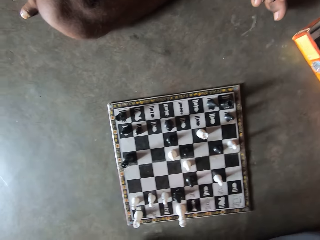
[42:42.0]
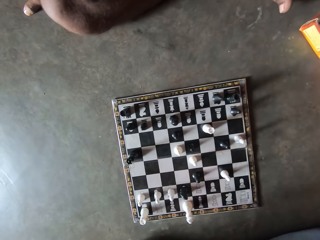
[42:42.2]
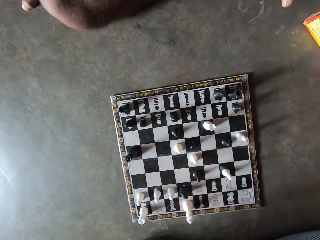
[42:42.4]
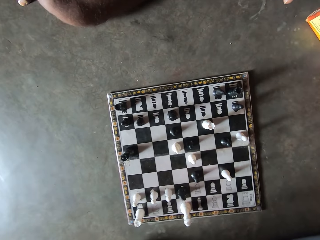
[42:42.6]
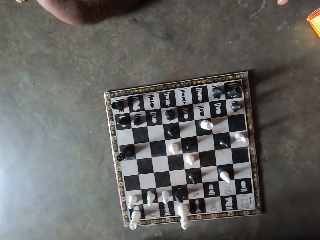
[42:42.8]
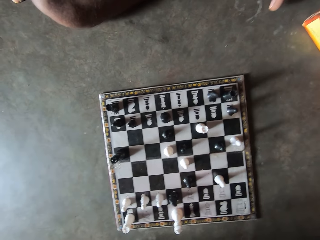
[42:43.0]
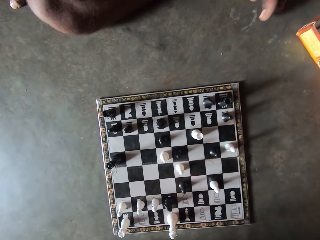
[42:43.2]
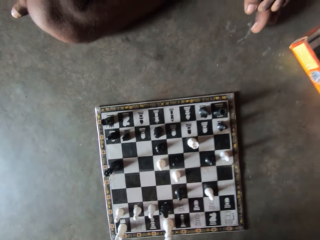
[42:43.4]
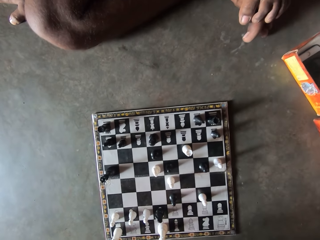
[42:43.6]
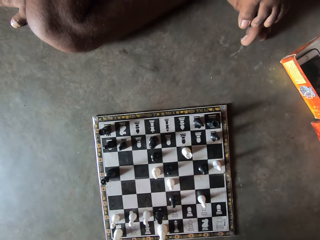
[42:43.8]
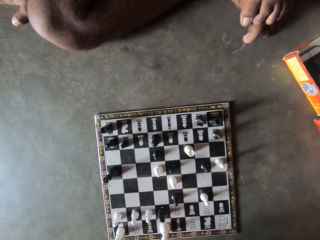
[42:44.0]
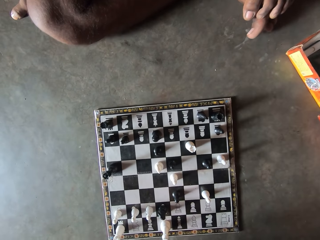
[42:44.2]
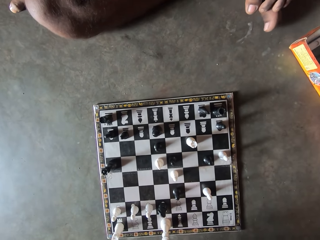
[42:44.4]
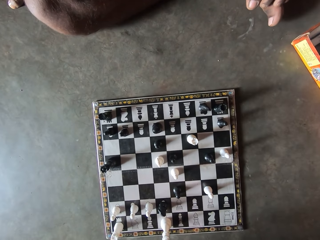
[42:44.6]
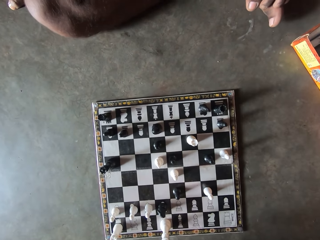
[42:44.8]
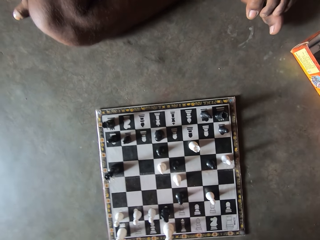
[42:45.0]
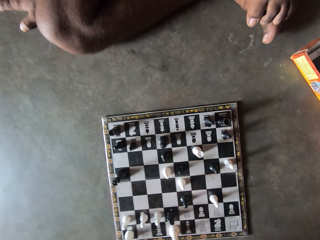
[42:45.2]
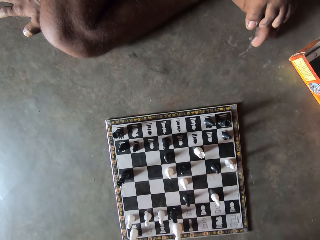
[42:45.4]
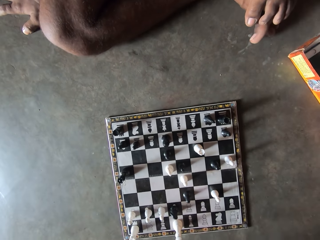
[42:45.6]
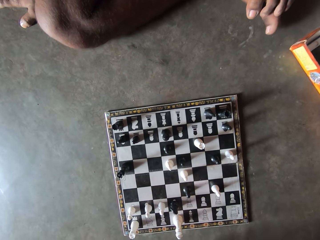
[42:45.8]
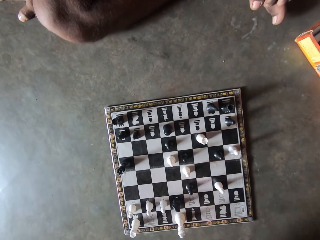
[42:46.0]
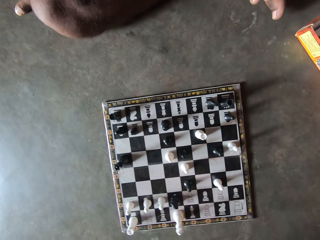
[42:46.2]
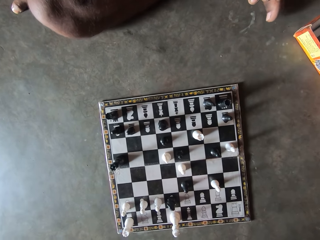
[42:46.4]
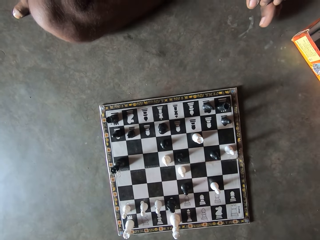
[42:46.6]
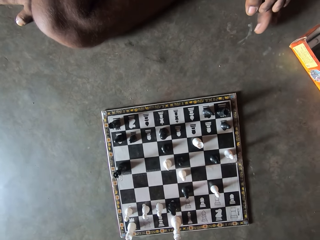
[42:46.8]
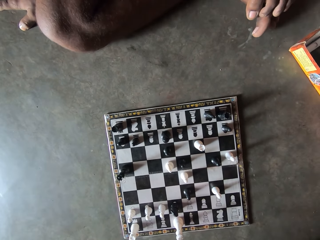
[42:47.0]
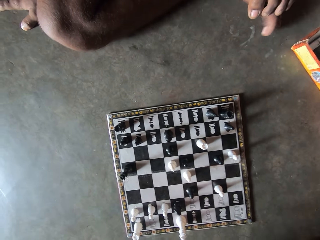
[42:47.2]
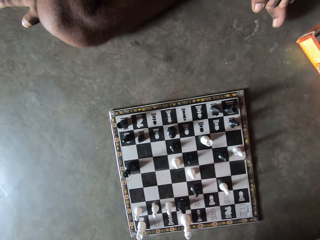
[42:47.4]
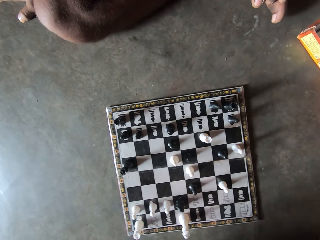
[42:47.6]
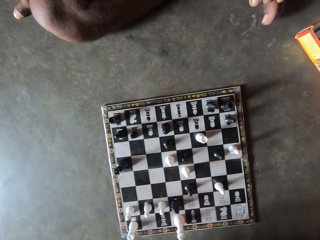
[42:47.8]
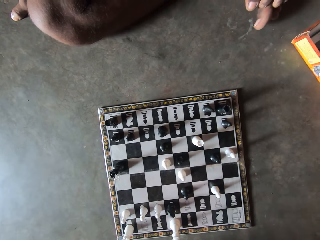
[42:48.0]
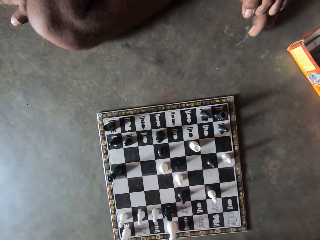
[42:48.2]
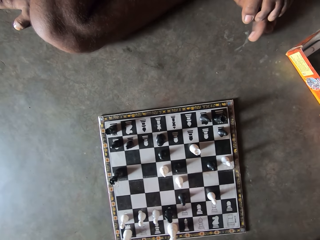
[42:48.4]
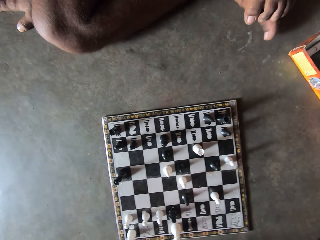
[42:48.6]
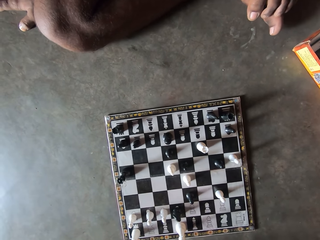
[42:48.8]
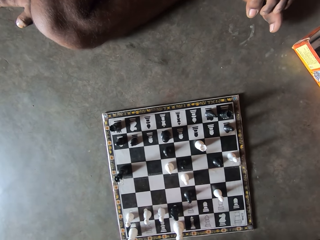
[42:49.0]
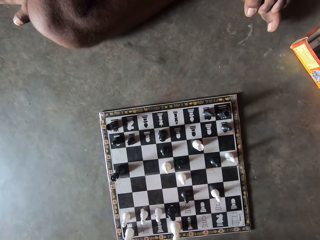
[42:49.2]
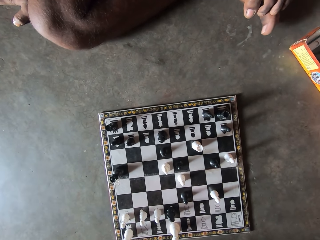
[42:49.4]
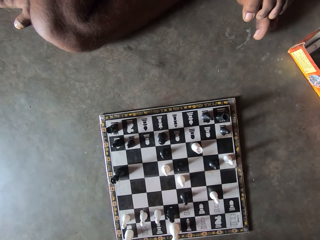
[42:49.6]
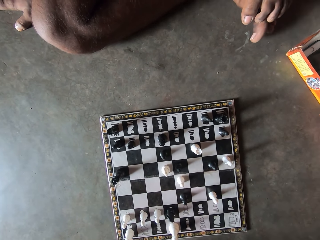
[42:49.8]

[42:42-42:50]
A man moves a toe.

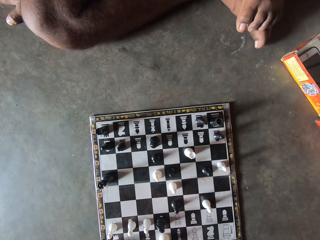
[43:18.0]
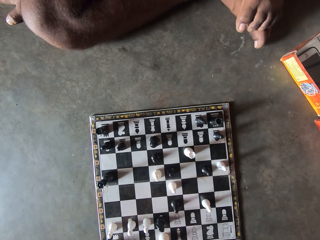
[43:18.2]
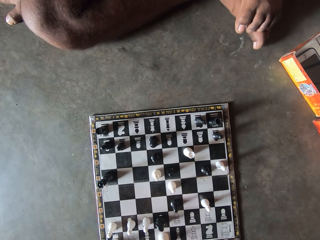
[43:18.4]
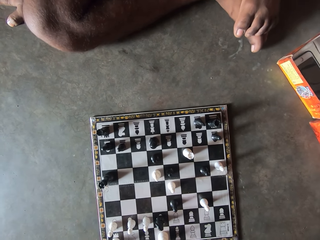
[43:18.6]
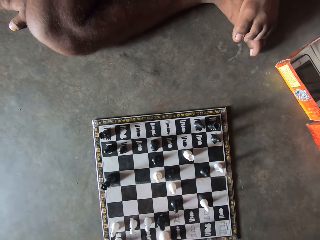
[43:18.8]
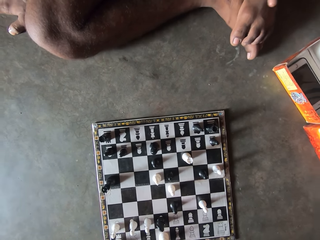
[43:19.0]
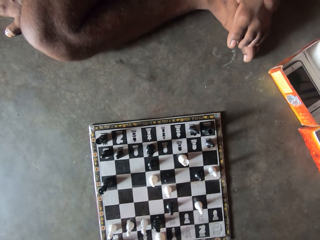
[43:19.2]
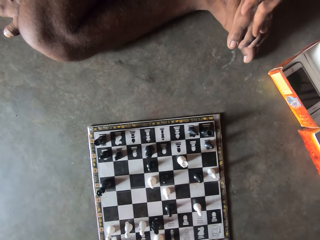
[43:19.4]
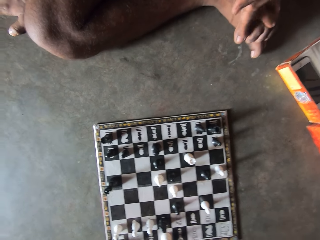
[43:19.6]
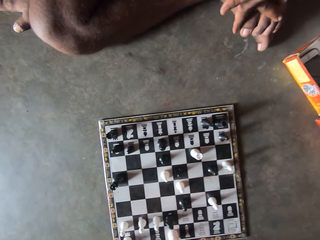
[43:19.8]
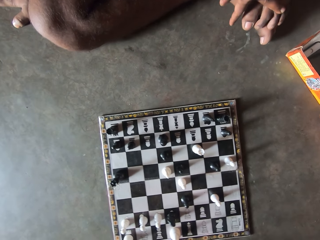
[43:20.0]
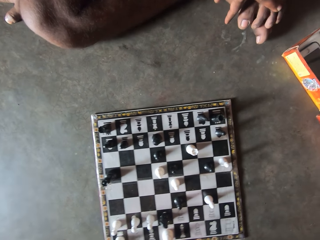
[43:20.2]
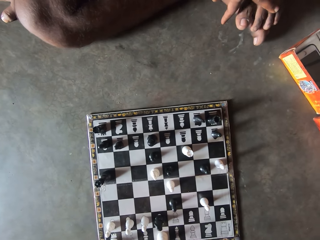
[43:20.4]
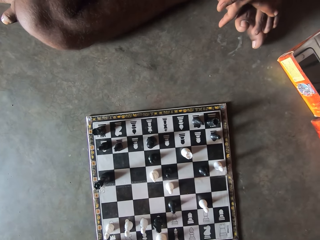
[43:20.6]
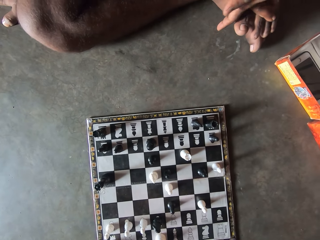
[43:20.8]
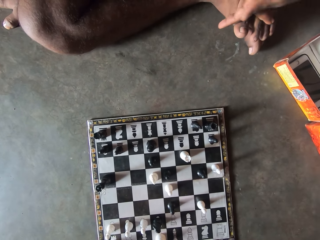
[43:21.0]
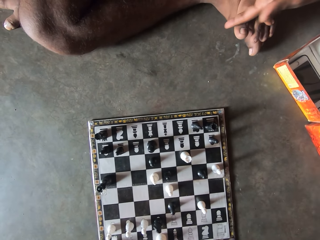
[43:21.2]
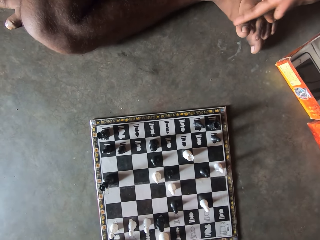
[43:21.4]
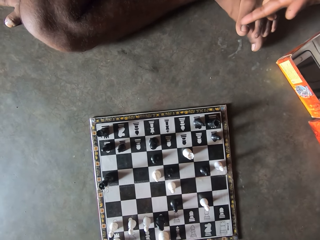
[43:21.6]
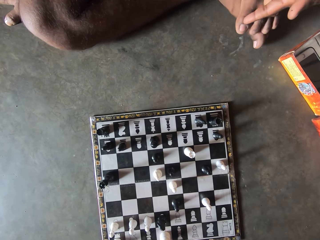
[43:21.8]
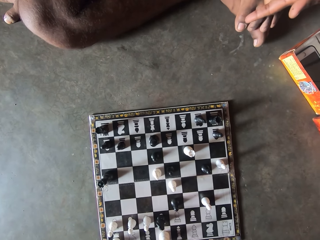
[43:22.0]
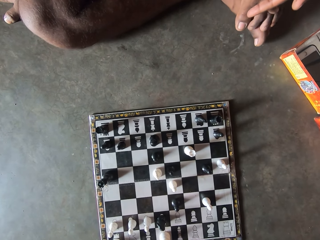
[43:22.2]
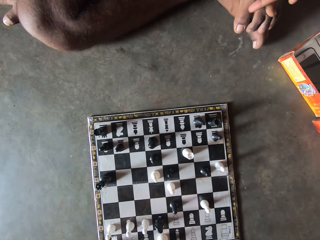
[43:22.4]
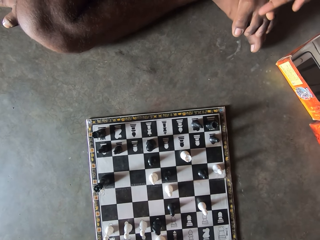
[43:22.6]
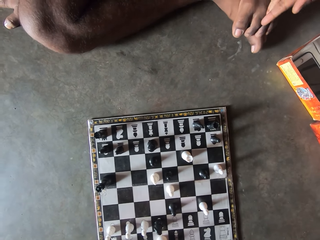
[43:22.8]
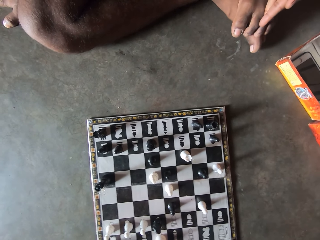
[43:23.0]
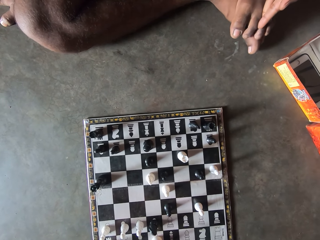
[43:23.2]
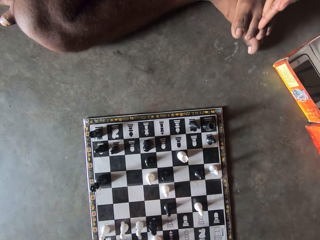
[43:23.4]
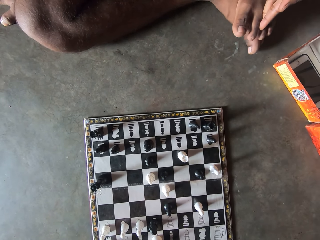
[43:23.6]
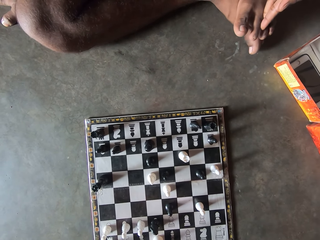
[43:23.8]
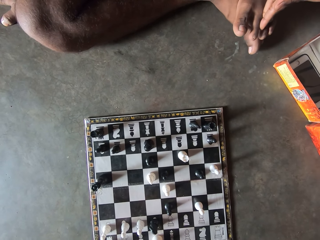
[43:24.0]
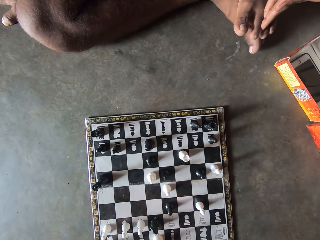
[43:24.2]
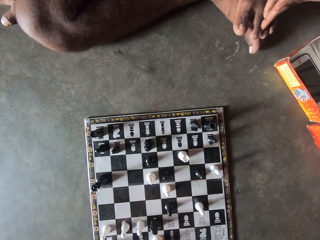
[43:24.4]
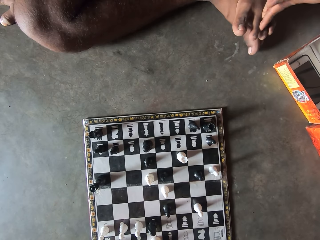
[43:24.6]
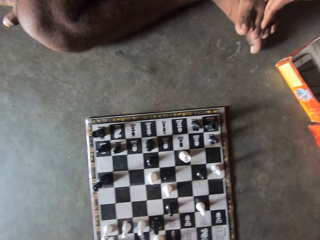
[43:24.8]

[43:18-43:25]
A man touches a leg.

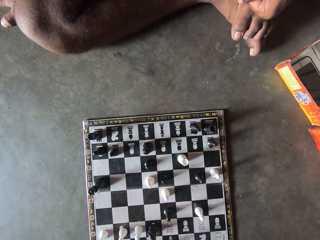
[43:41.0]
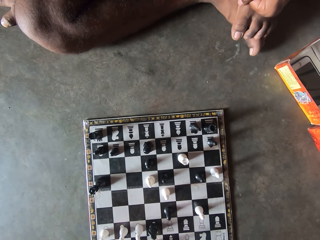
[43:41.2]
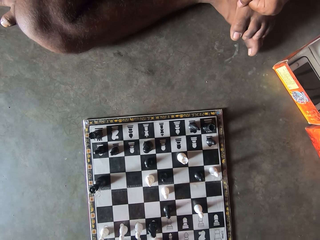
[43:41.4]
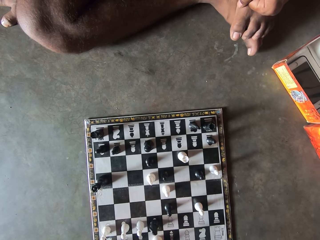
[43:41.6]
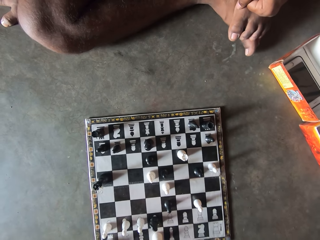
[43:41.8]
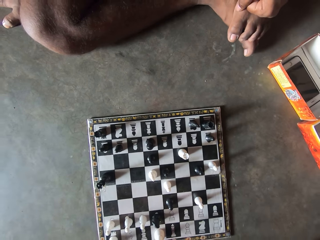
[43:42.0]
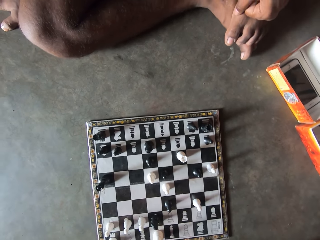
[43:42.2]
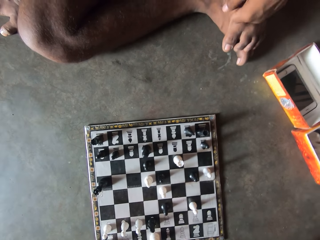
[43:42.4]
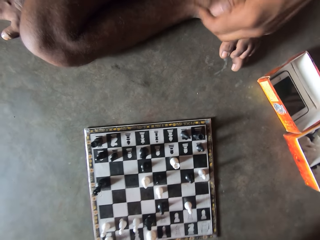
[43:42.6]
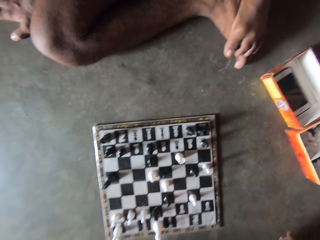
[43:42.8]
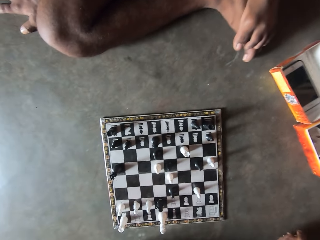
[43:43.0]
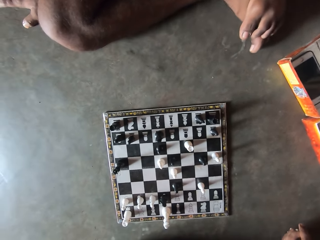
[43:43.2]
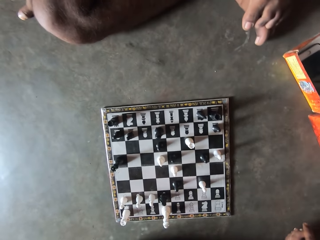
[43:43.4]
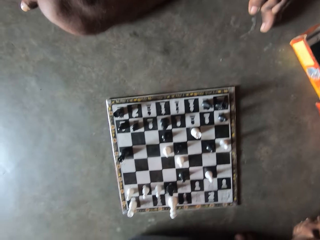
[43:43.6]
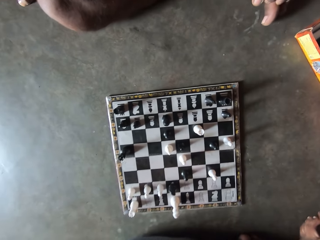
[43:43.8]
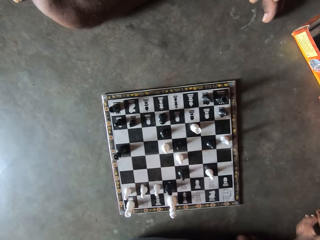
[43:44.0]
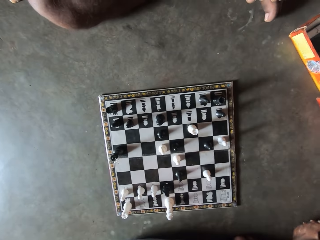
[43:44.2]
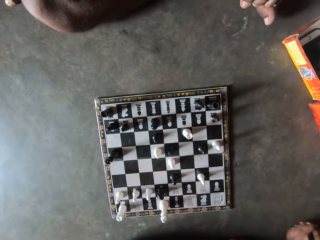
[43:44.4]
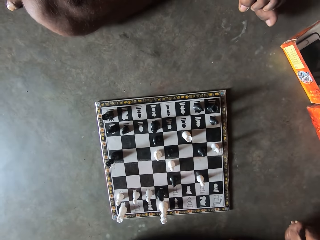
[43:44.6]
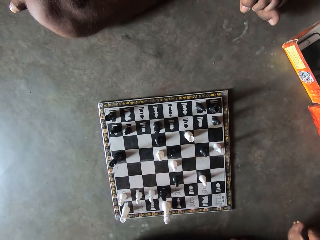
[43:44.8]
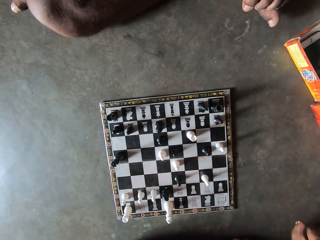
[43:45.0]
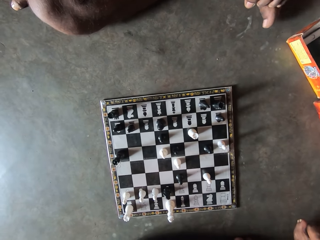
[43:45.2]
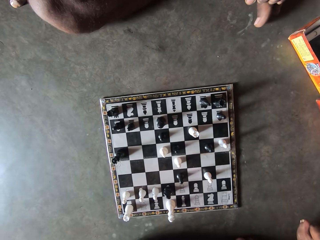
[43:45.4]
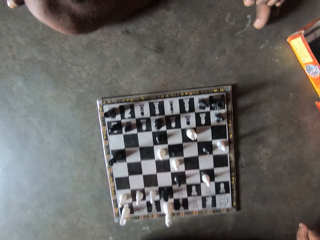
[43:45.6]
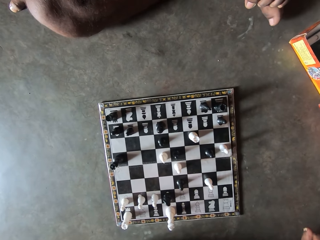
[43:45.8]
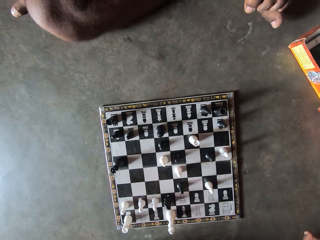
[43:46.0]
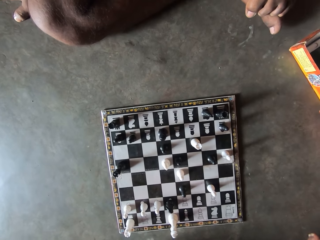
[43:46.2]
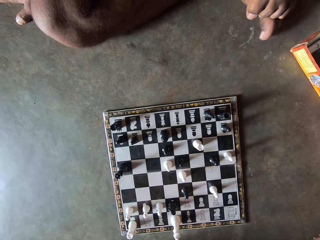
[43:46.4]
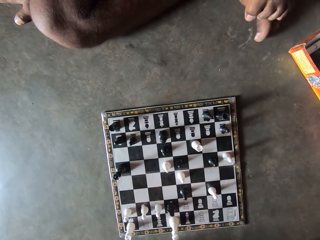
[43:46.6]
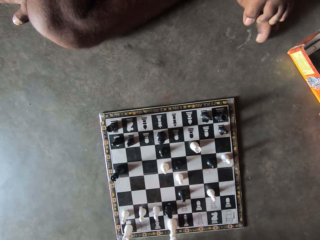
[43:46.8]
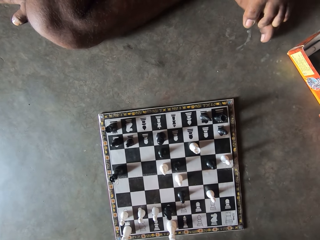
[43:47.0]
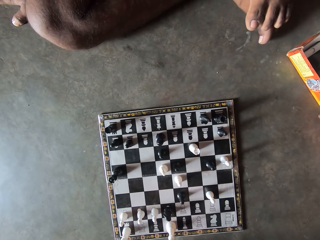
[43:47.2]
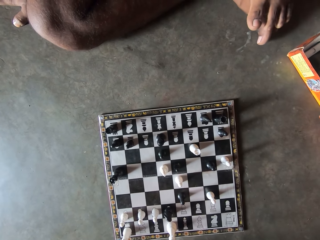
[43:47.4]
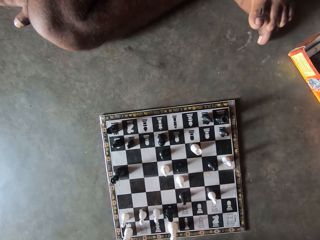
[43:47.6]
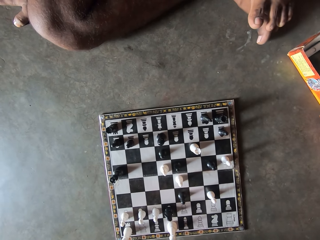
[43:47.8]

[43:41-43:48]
A man lifts up the hand. The camera wearer looks at the chess board. The man moves a toe and moves the toes.
